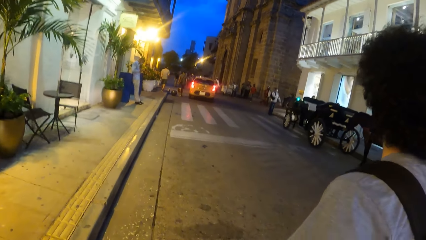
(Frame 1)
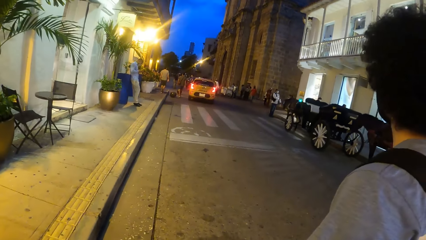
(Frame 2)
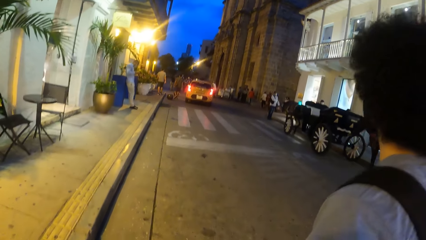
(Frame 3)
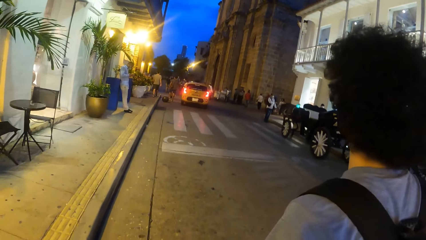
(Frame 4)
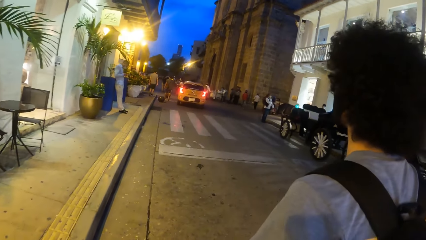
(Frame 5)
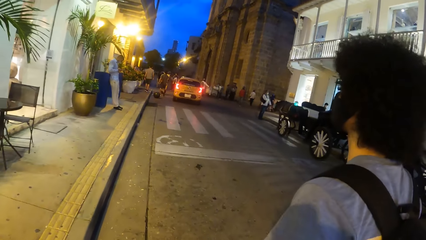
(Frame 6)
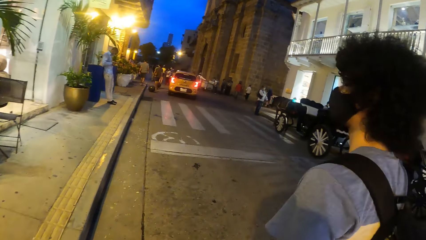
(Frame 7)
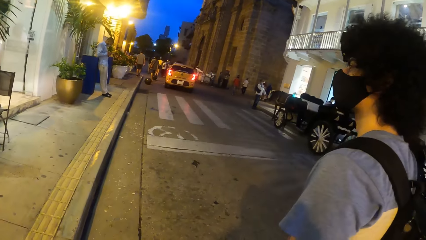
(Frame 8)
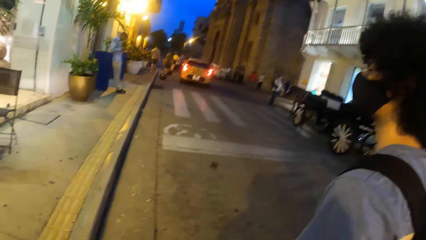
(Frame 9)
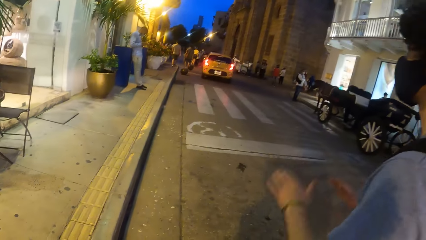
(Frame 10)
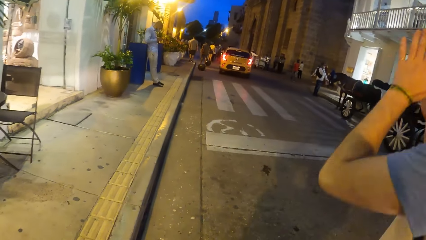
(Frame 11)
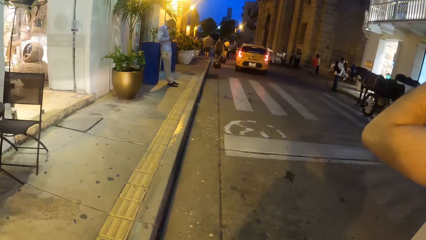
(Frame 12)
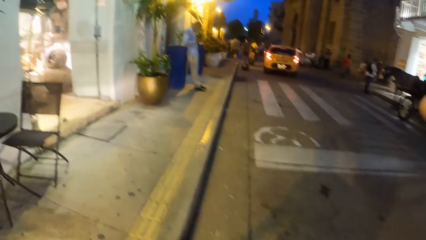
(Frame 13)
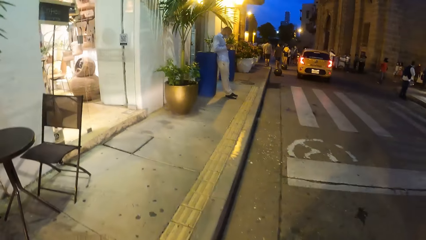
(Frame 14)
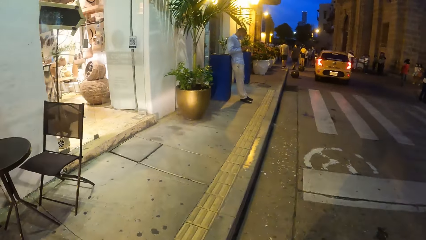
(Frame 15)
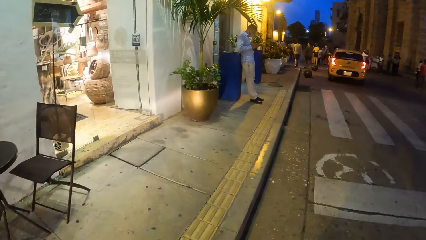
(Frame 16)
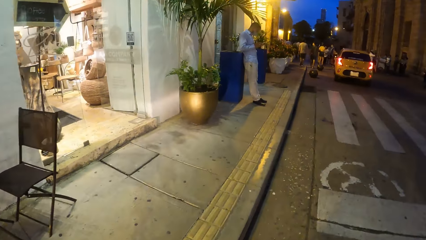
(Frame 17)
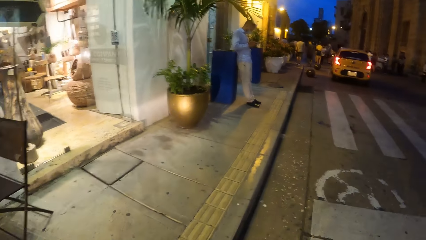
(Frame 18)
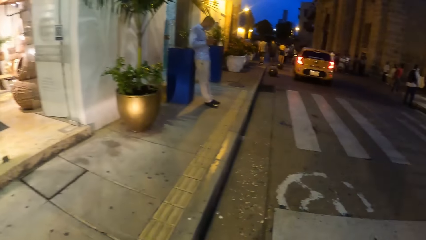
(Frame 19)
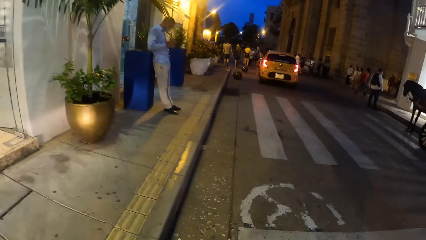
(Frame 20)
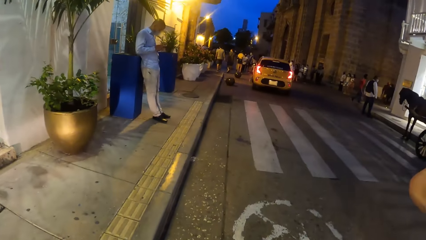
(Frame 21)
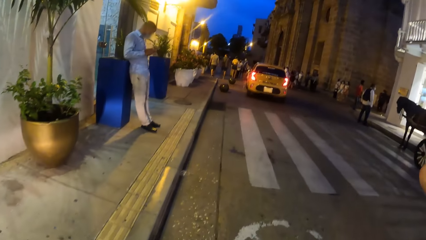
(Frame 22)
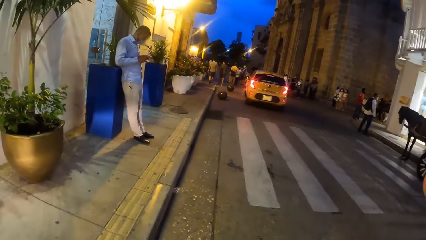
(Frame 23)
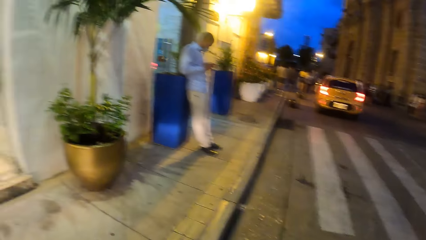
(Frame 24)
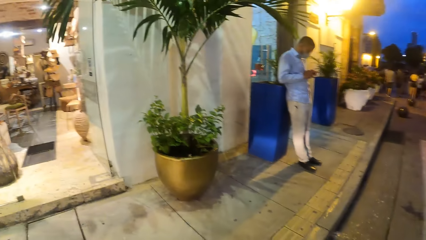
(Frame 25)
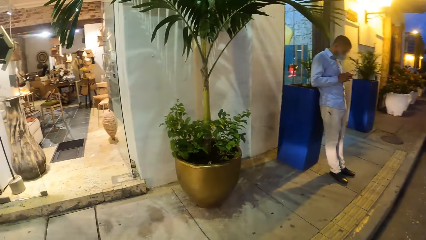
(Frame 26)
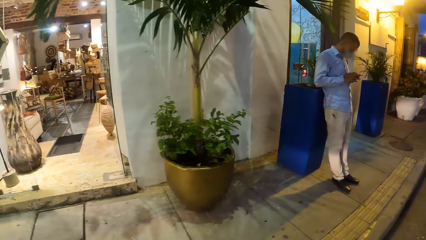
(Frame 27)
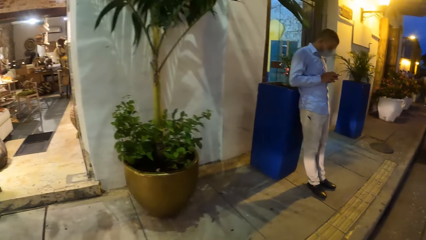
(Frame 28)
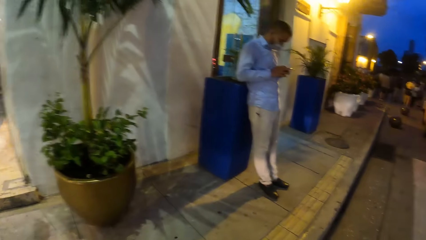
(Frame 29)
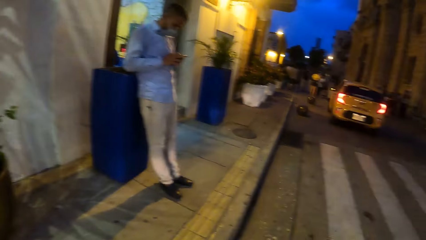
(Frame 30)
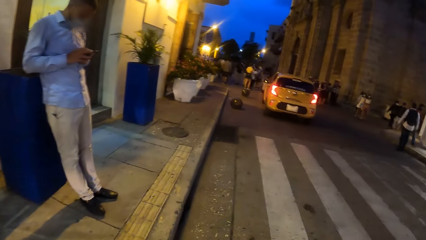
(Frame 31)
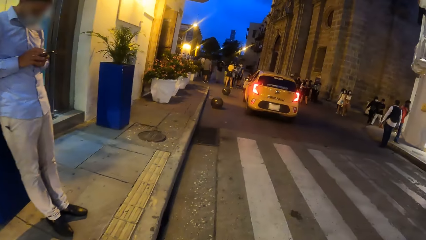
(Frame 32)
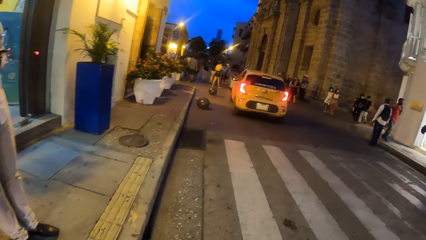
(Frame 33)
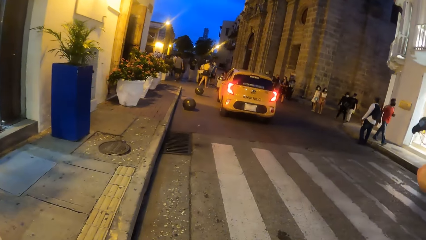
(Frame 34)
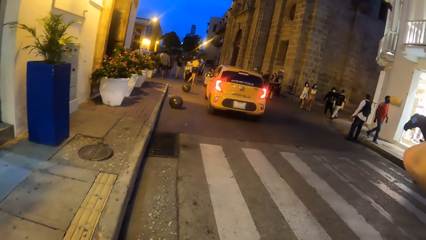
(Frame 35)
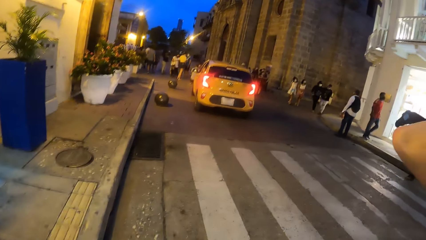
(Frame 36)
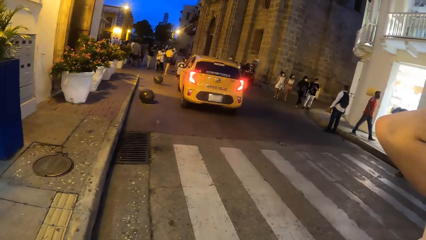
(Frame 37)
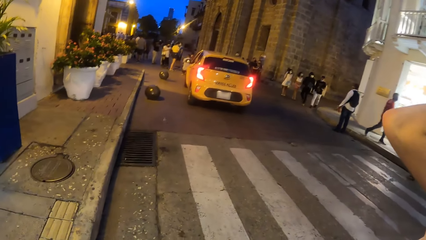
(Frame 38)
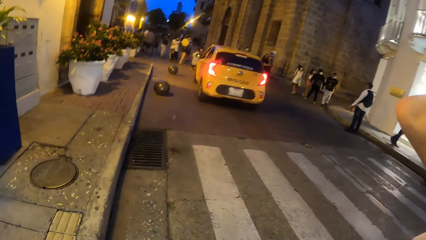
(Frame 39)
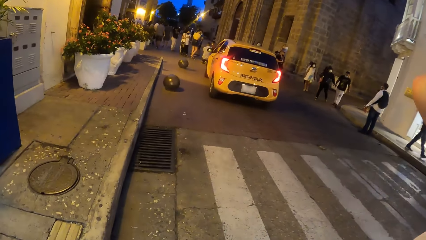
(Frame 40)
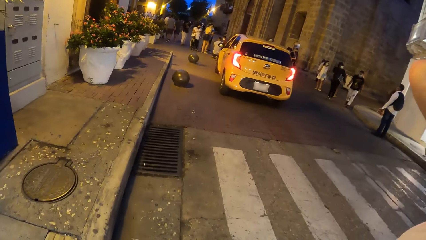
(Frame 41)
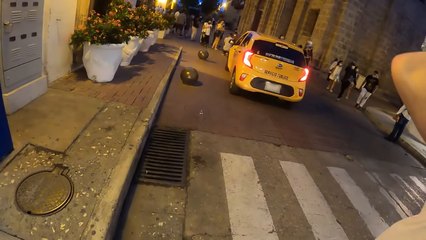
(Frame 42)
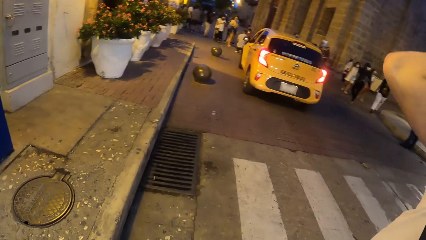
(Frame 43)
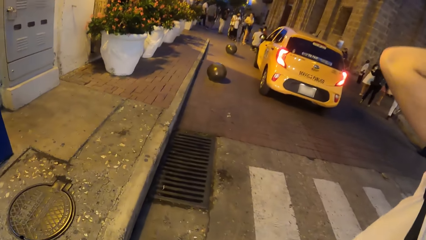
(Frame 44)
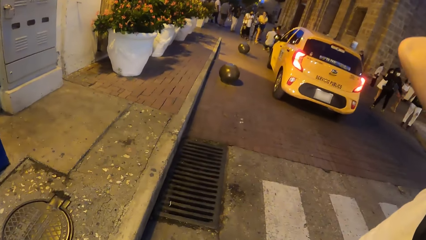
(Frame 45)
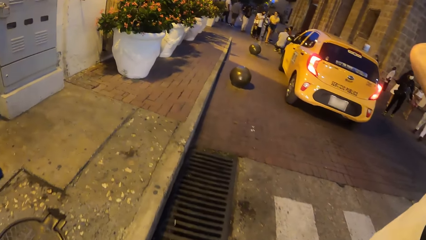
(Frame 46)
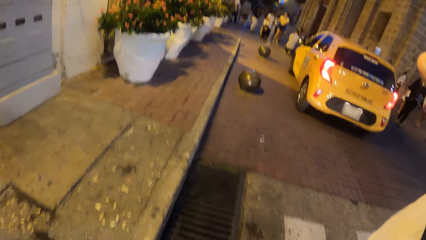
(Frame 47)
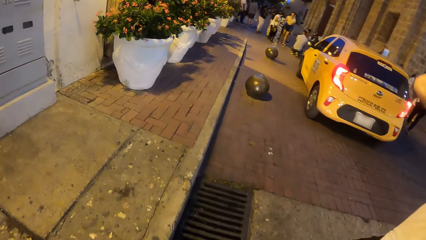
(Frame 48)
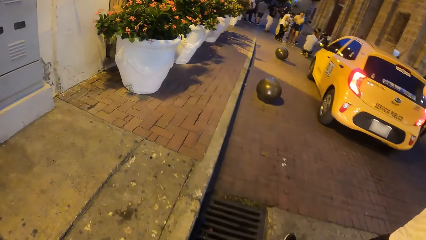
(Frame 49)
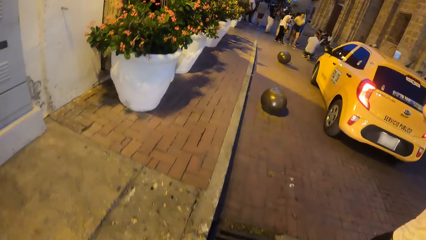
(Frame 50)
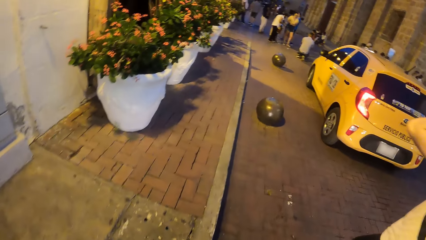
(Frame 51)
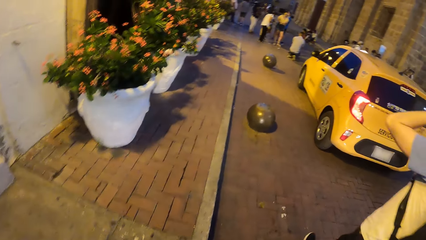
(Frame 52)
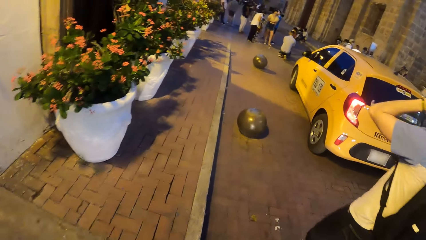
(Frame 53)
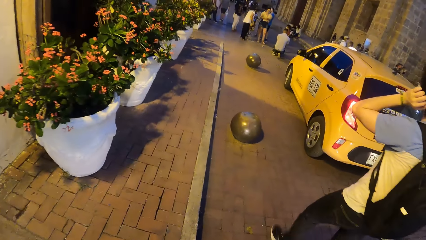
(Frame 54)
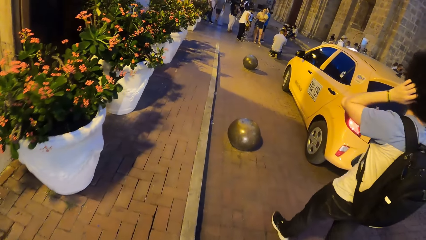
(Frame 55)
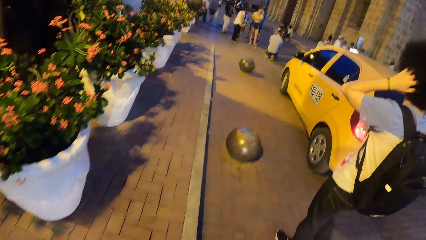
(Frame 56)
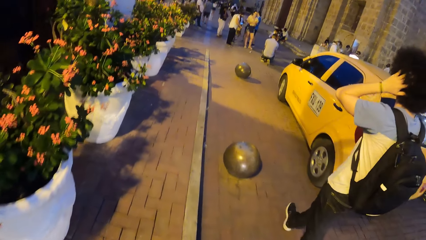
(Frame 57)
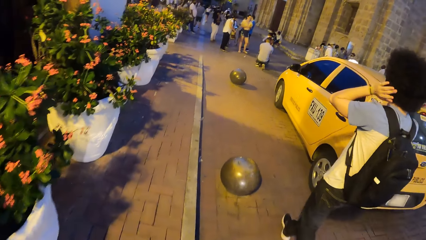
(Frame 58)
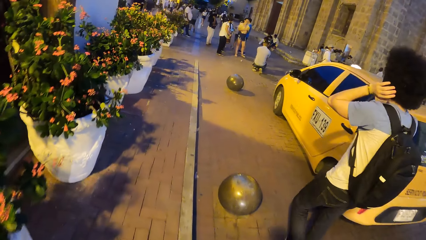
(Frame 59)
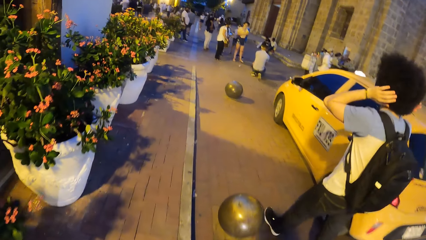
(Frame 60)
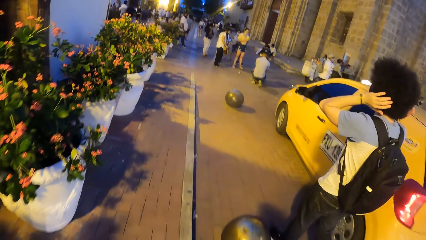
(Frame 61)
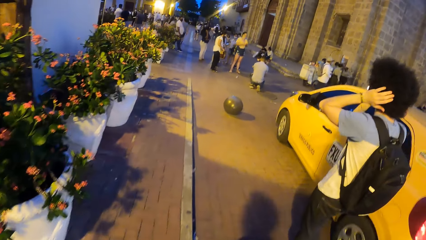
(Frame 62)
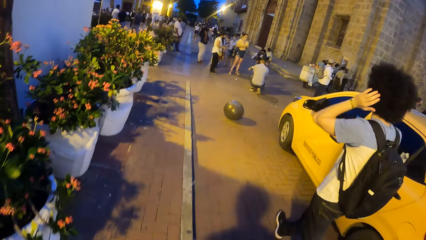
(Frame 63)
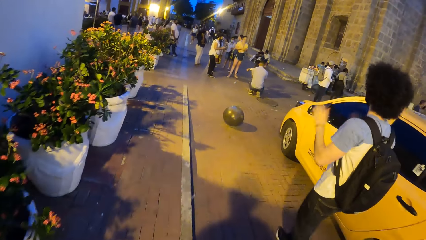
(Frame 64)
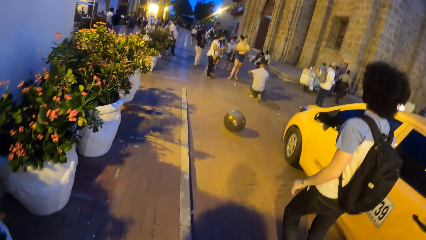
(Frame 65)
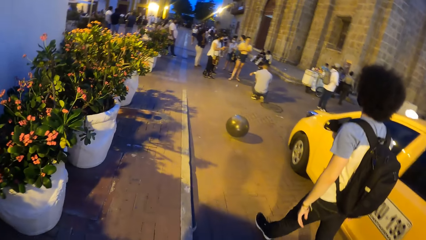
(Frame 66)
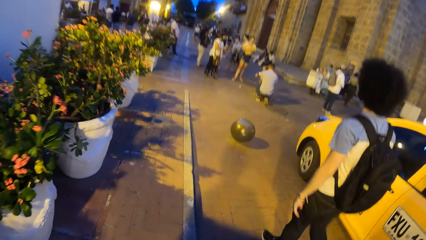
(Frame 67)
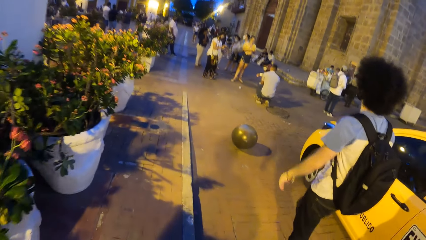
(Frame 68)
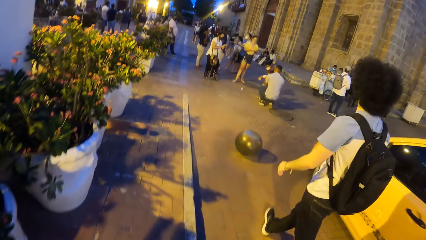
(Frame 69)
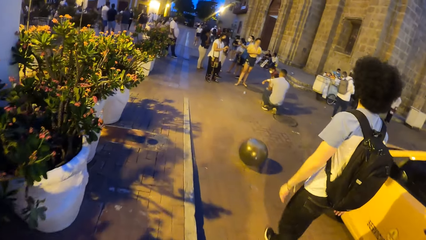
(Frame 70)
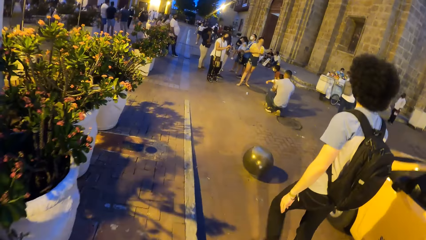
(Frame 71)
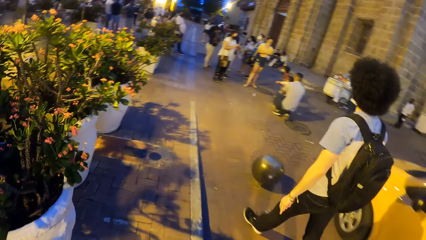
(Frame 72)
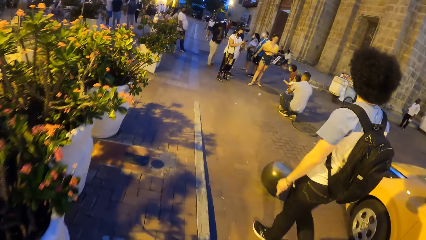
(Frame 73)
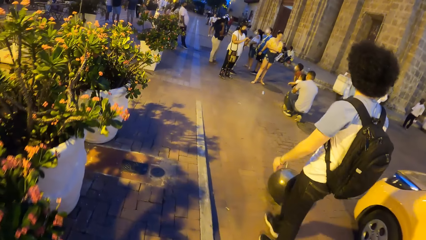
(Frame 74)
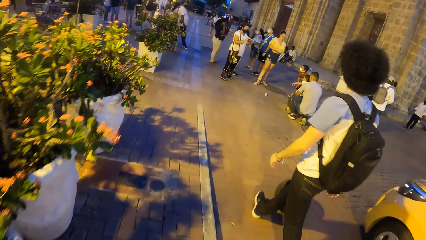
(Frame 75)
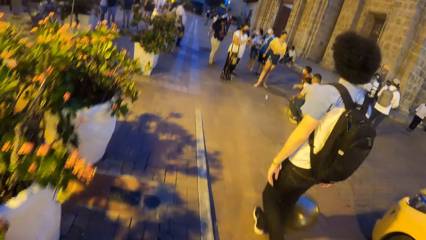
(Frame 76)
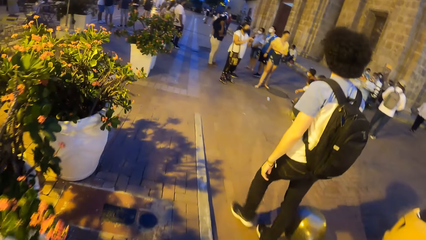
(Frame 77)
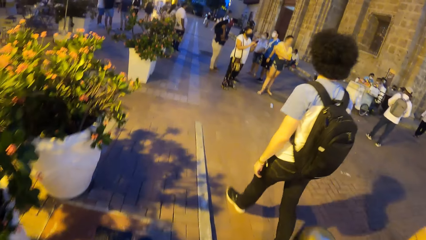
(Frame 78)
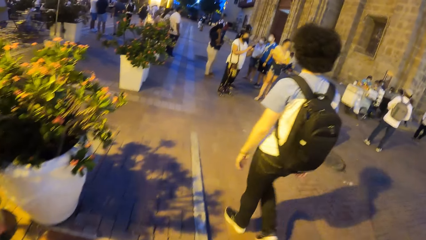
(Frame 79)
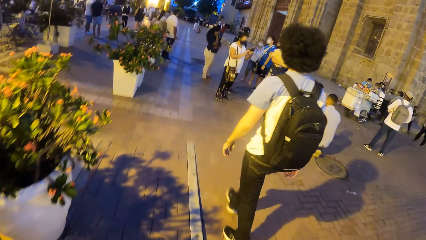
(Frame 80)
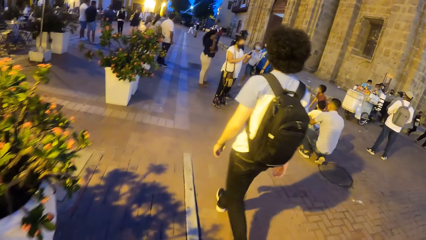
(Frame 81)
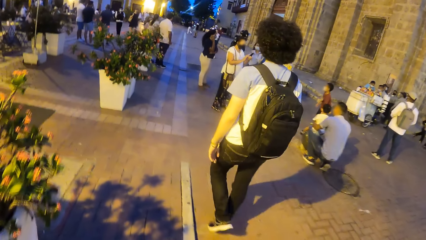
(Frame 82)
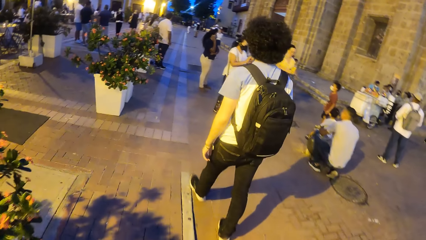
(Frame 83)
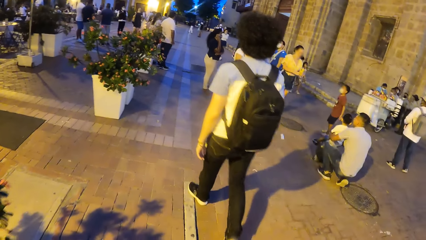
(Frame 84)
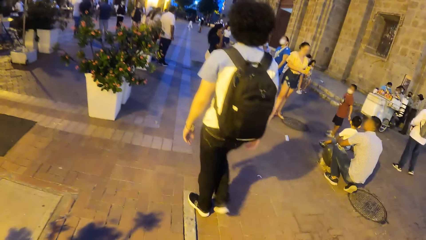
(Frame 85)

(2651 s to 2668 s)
The man adjusts a camera on his head with both hands. The camera wearer walks on the pedestrian walkway.
